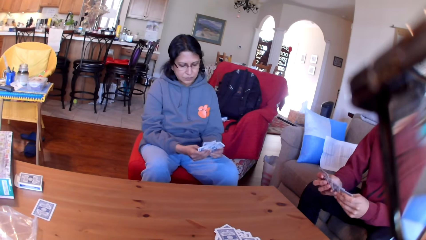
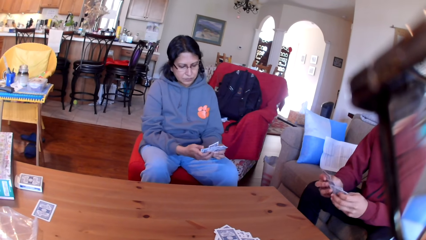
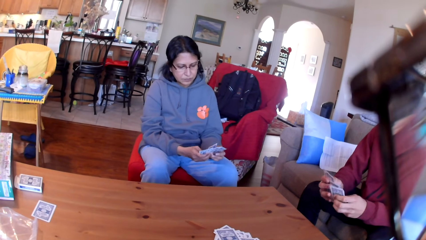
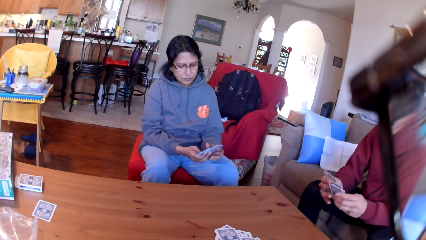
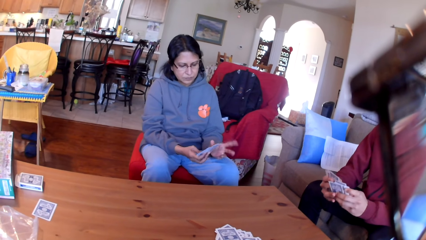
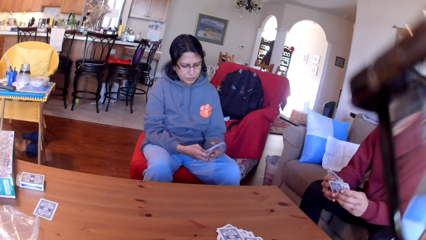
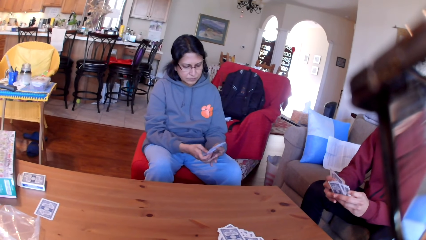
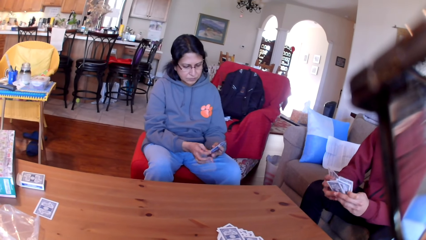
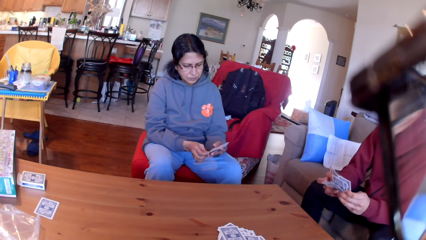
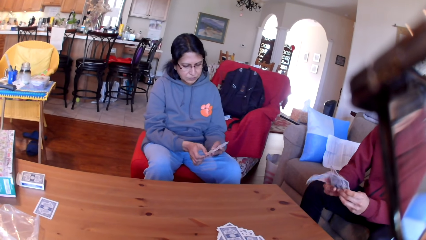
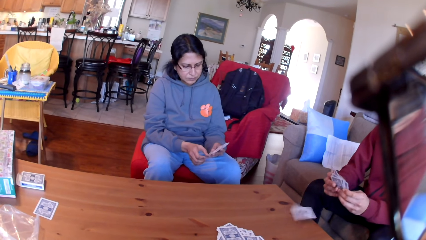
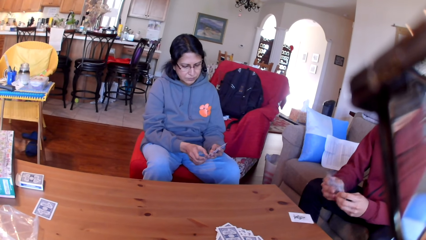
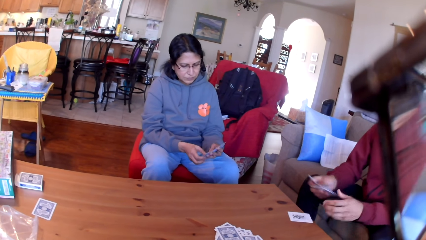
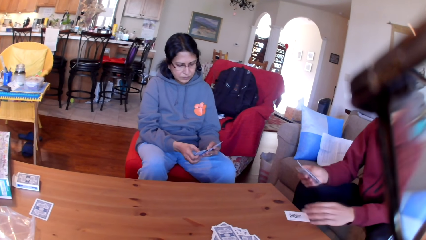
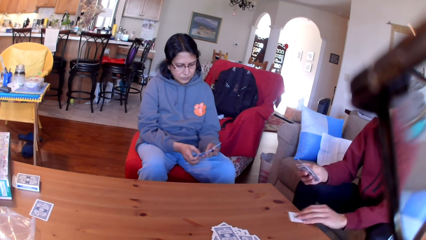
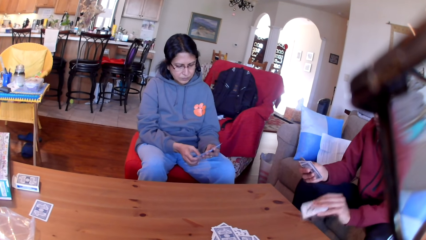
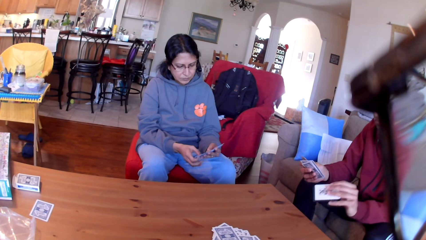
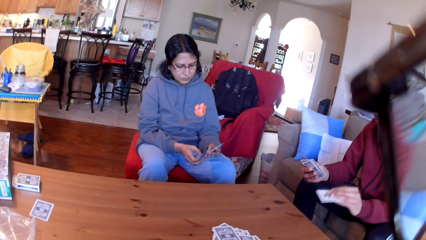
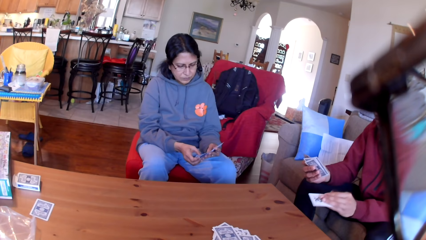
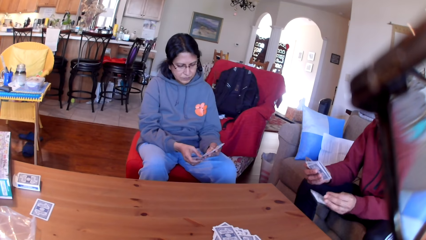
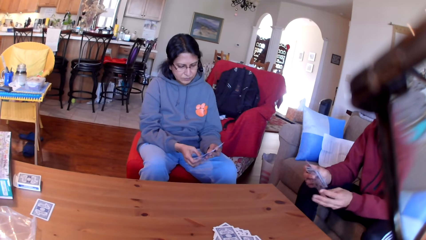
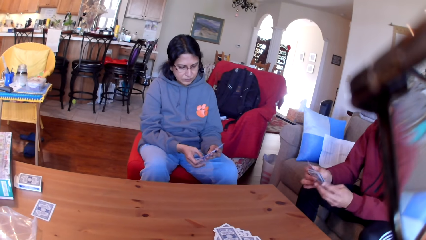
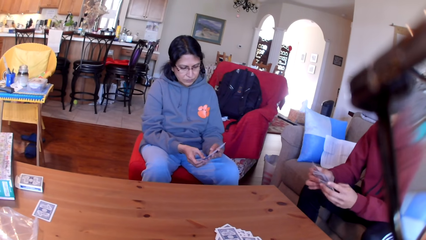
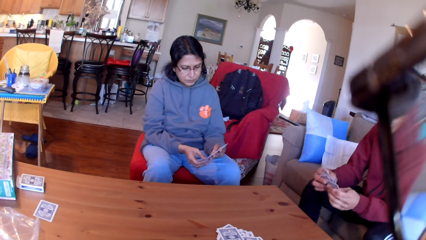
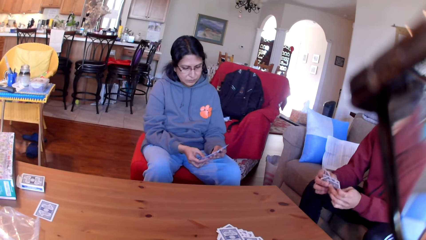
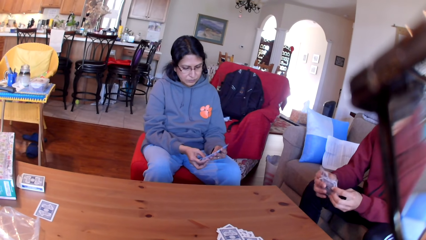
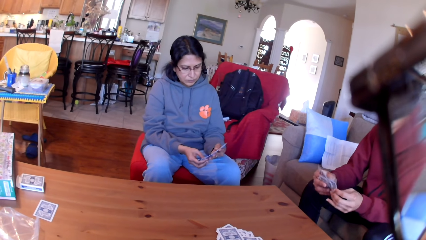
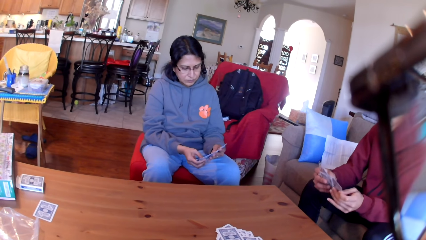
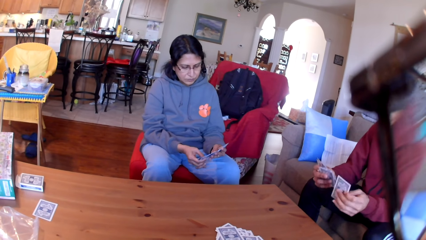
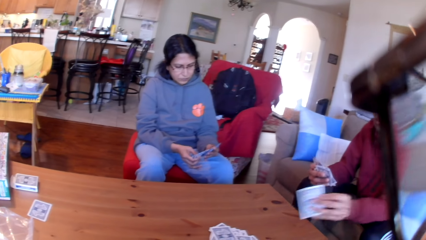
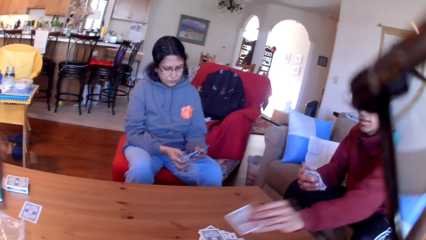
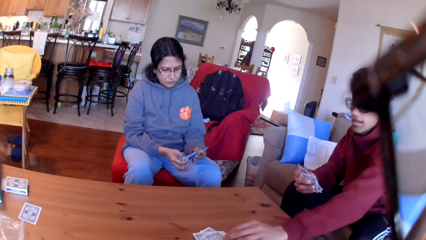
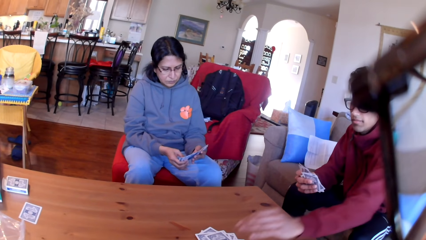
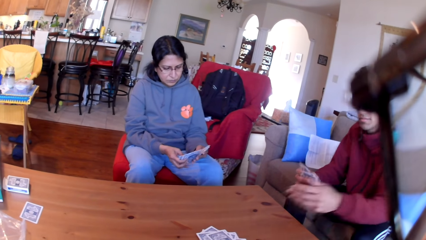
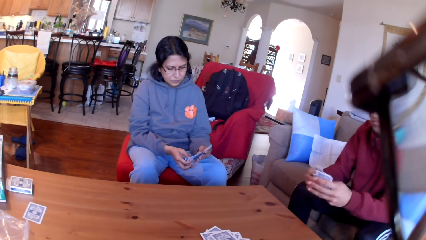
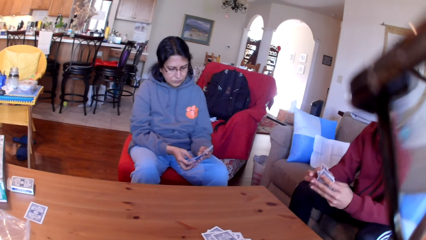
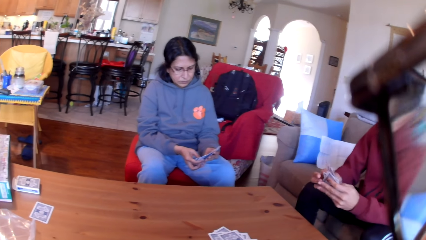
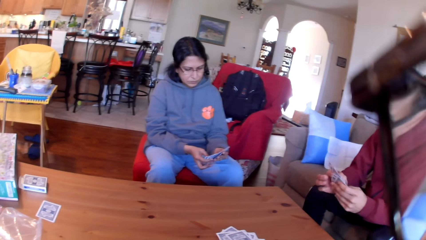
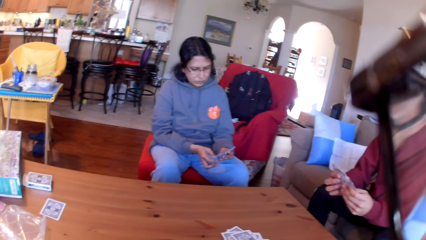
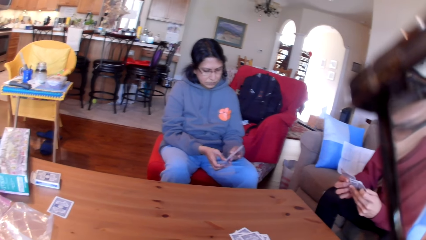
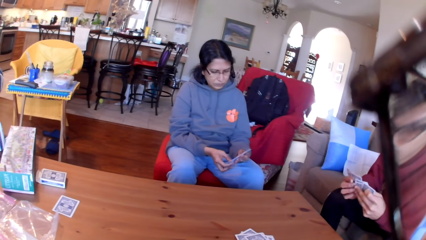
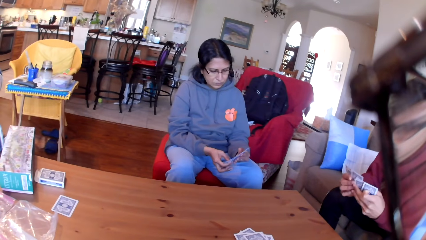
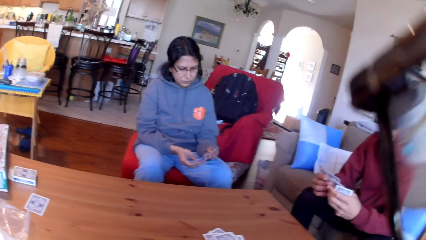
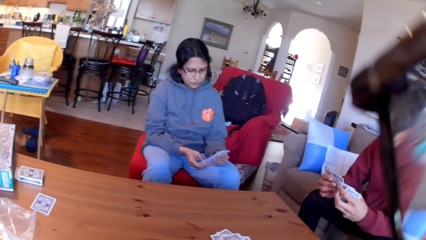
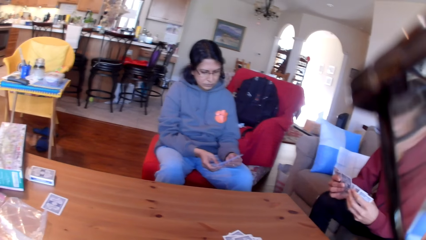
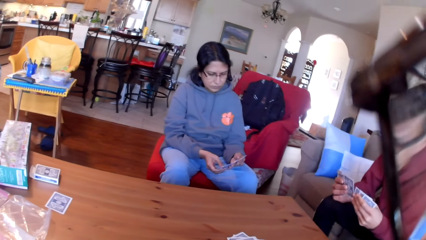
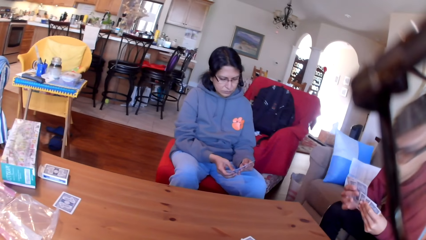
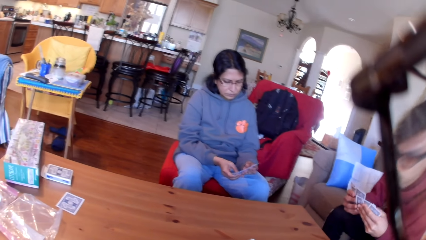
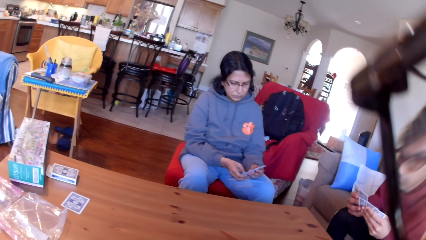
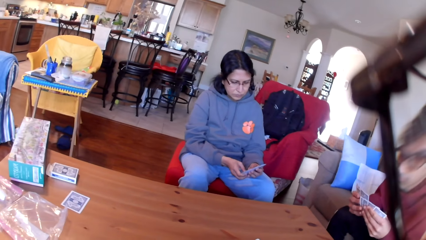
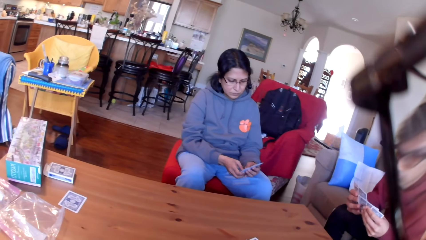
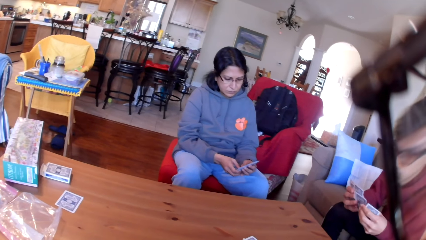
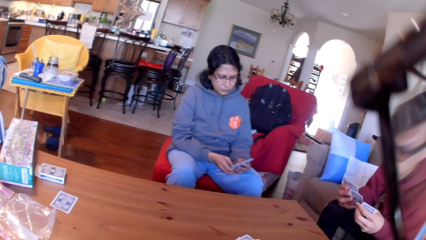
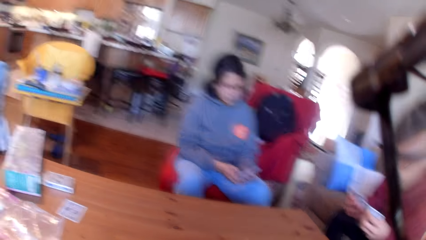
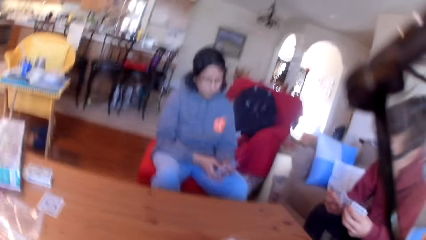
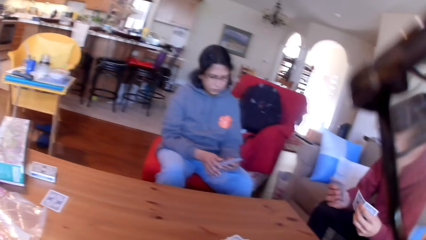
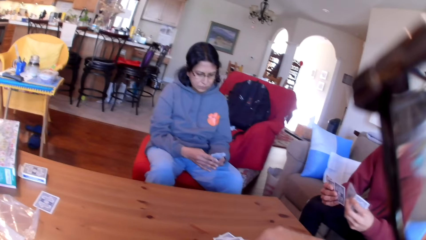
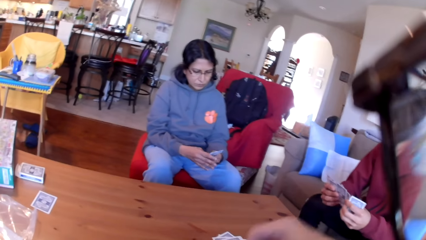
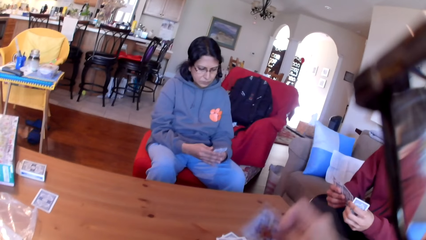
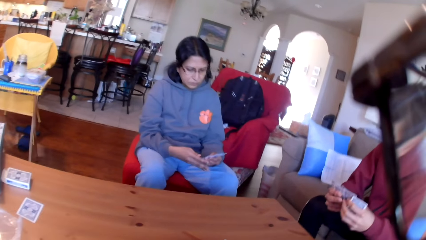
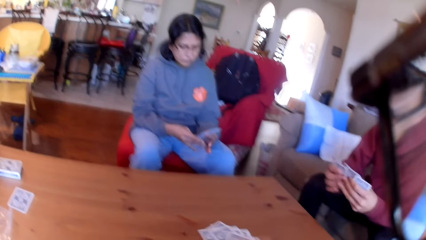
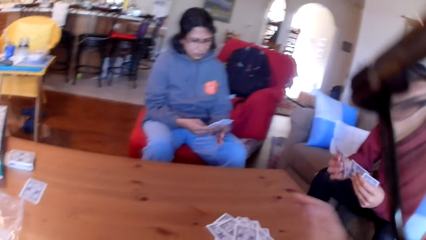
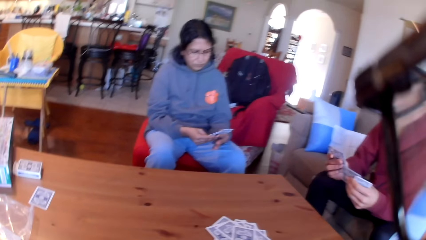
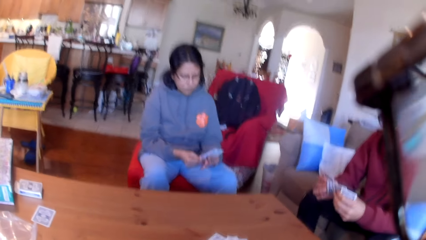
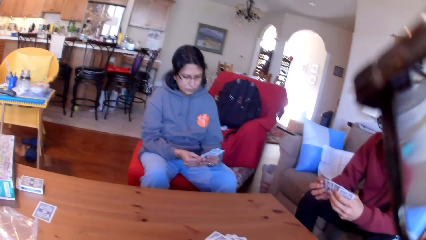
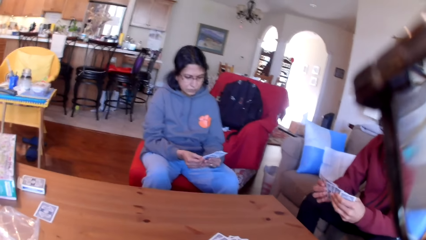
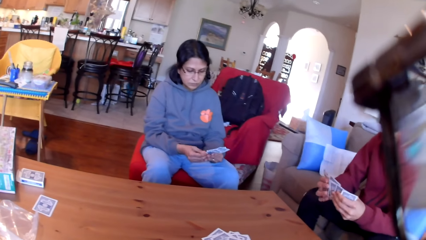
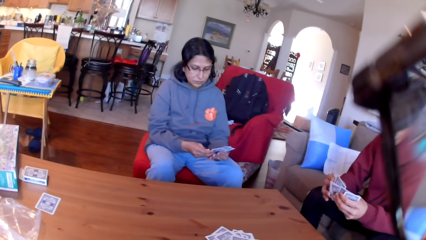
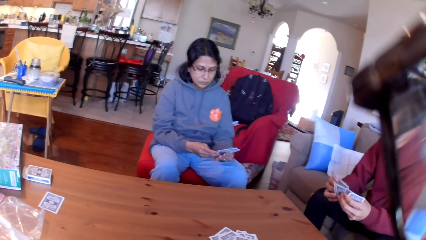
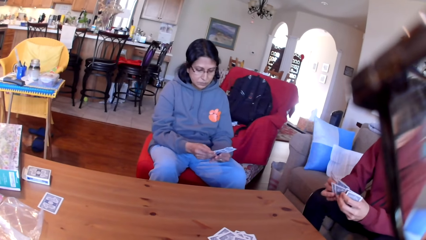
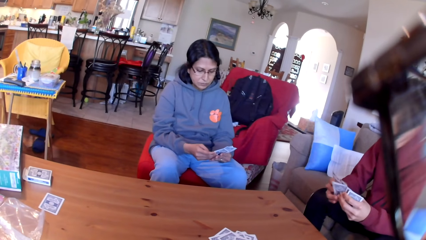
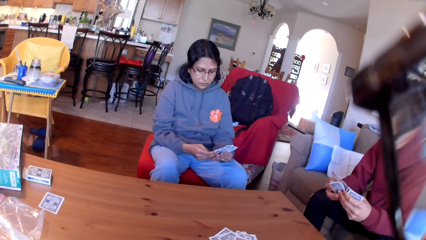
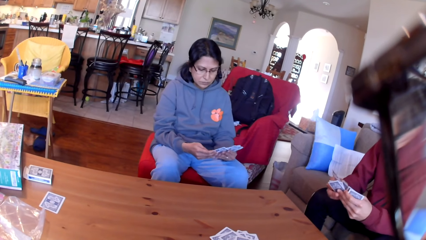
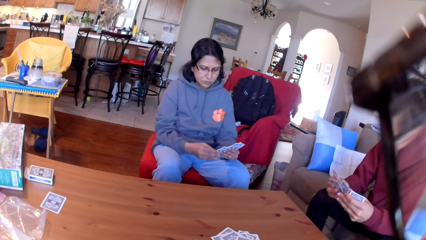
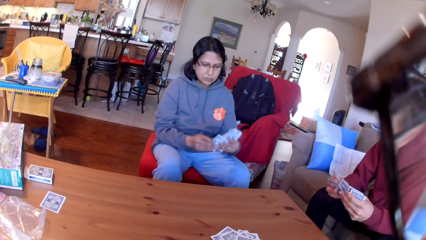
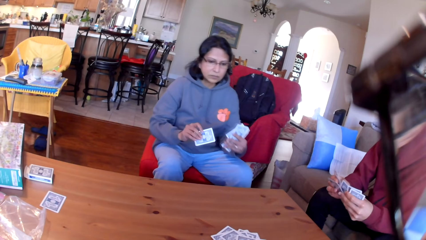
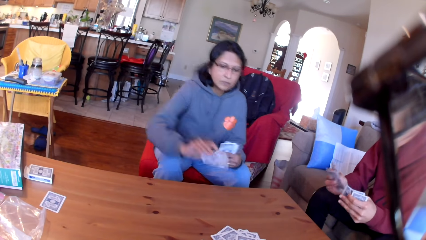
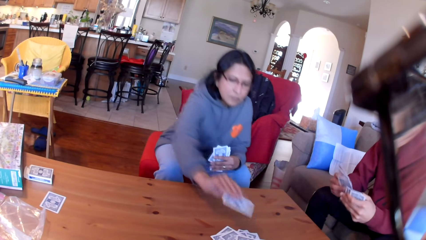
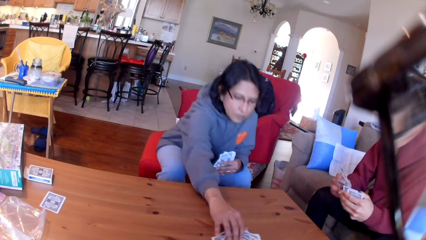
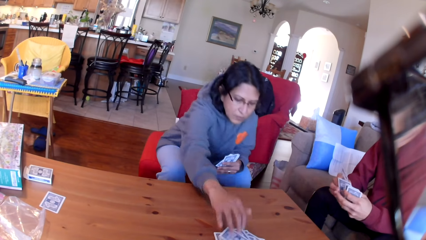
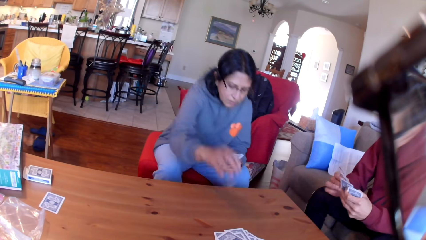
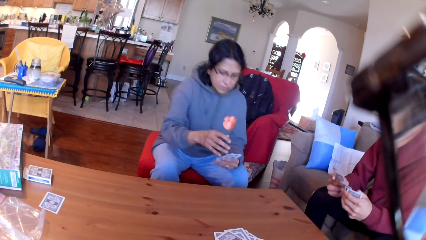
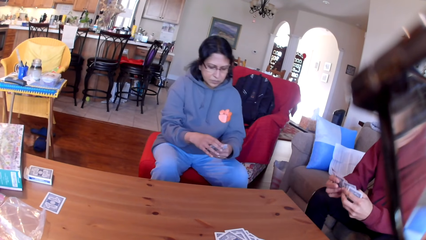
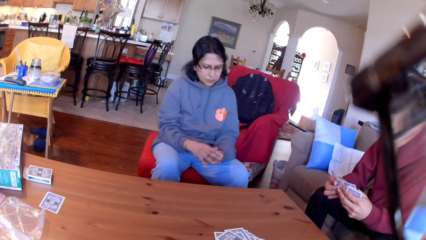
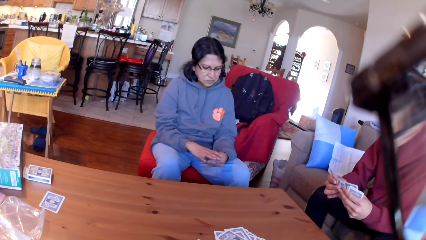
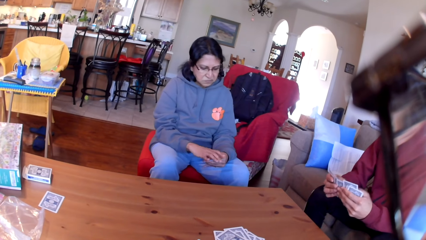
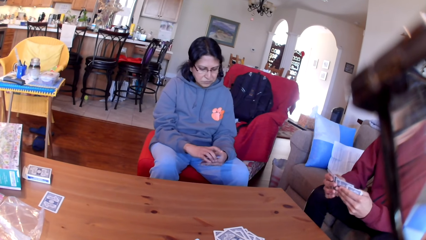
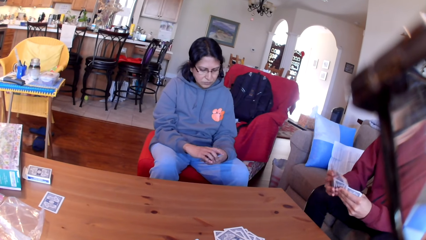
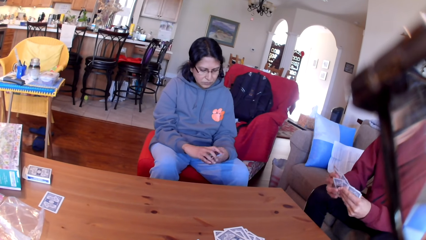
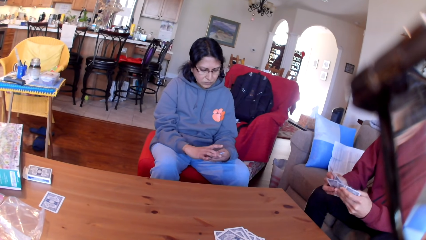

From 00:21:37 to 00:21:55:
A woman moves the cards in her hands. A man picks up a card. The man puts the card on the table. The woman moves the cards in her hands. The man moves the cards in his hands. The camera wearer puts the card on the table. The man moves the cards in his hands. The woman puts the card on the table. The man moves the cards in his hands.
